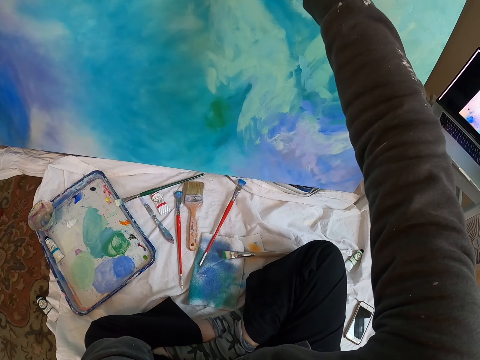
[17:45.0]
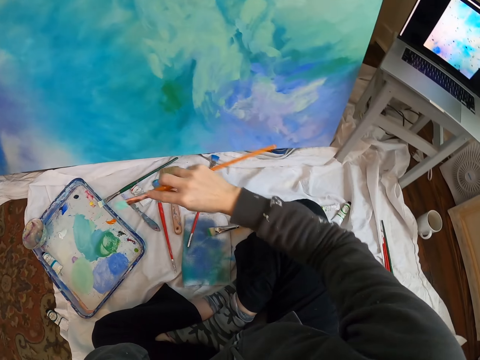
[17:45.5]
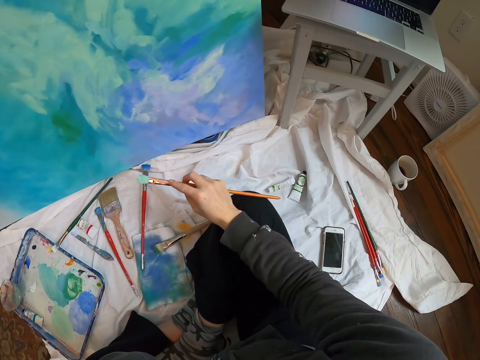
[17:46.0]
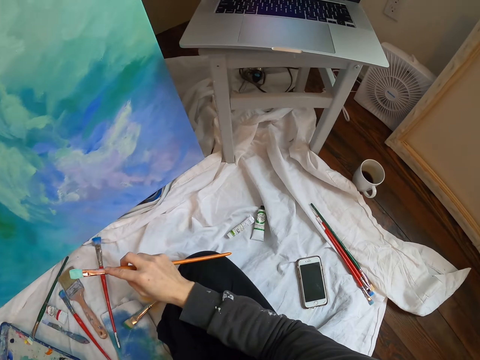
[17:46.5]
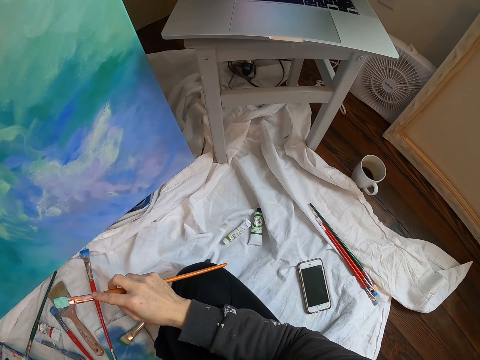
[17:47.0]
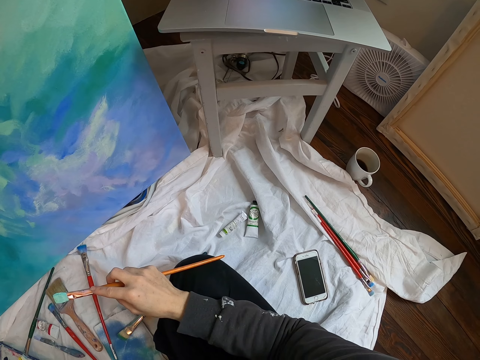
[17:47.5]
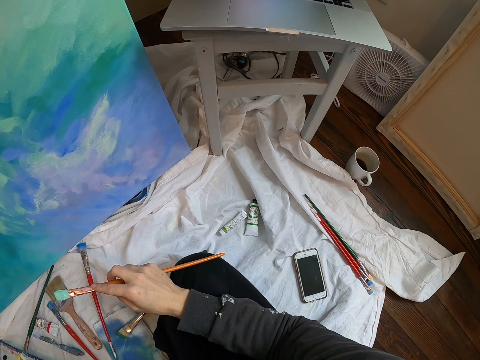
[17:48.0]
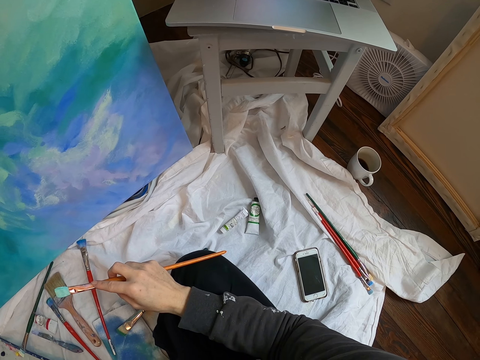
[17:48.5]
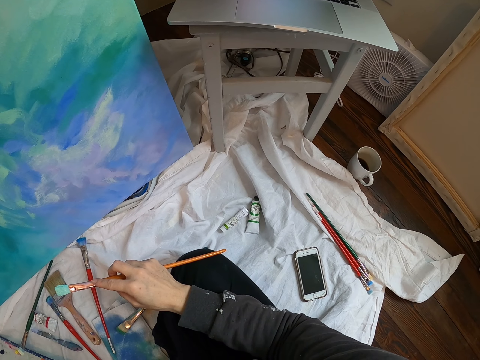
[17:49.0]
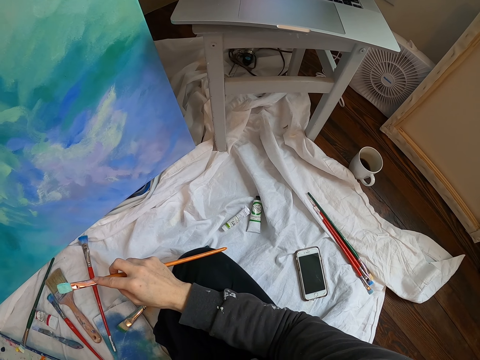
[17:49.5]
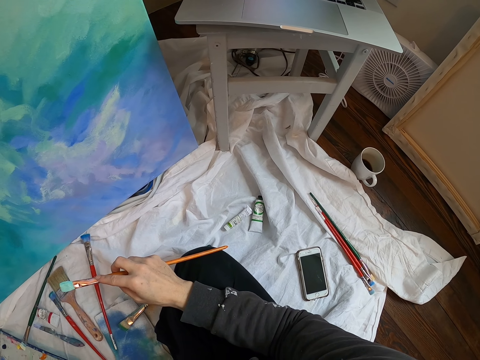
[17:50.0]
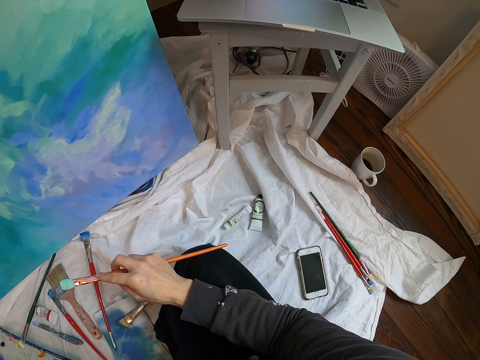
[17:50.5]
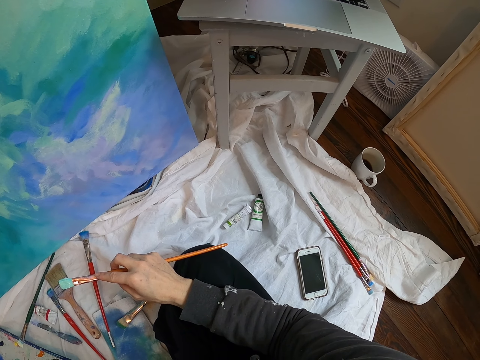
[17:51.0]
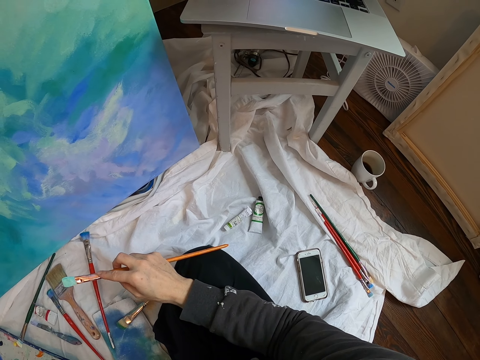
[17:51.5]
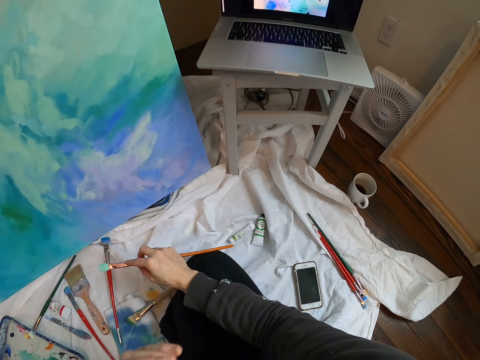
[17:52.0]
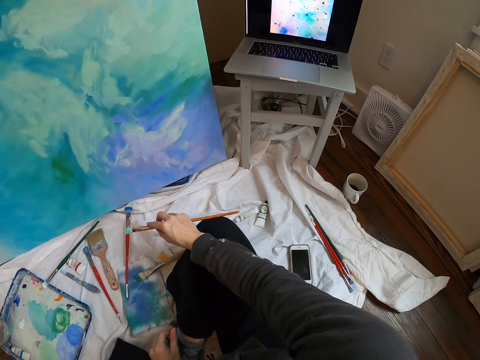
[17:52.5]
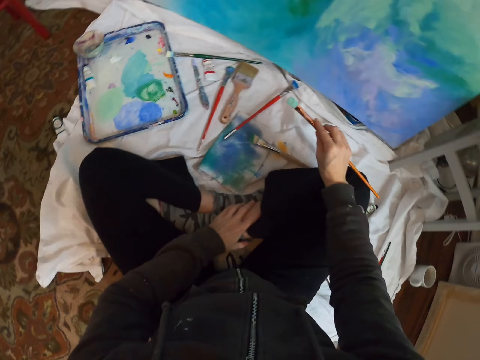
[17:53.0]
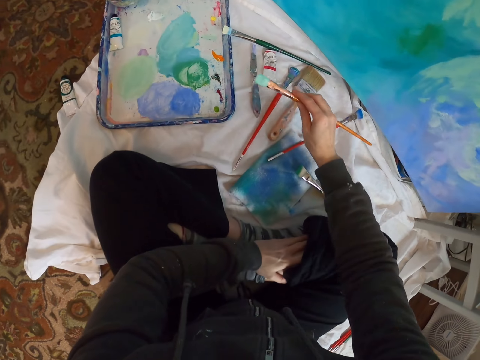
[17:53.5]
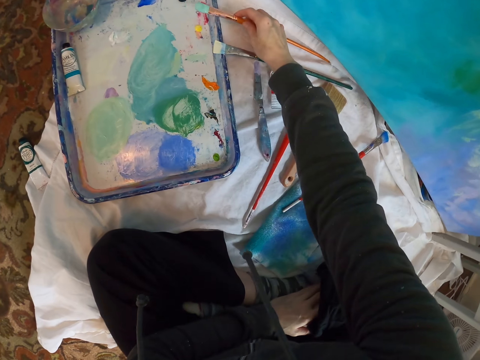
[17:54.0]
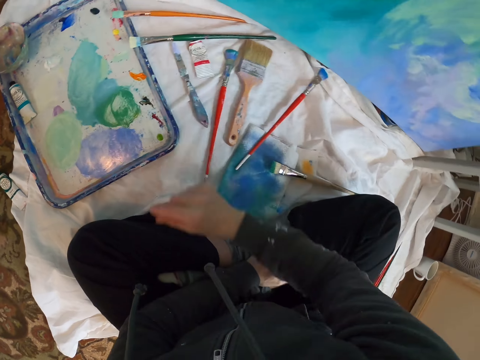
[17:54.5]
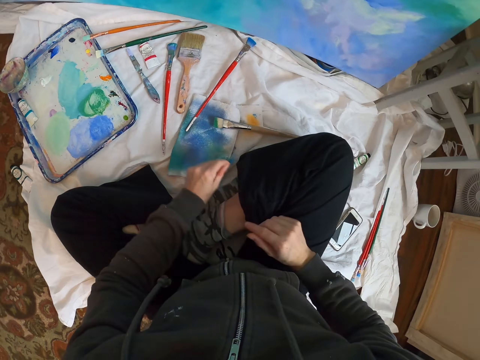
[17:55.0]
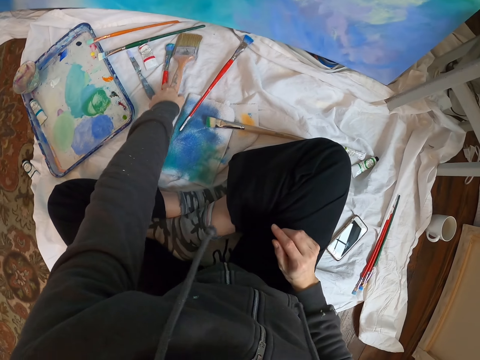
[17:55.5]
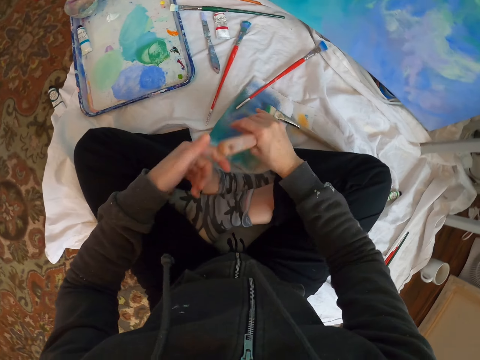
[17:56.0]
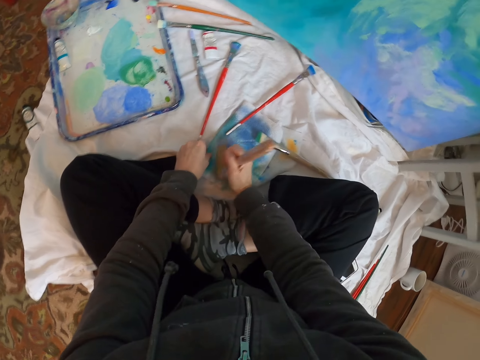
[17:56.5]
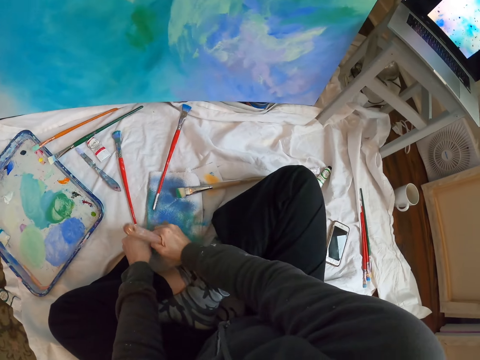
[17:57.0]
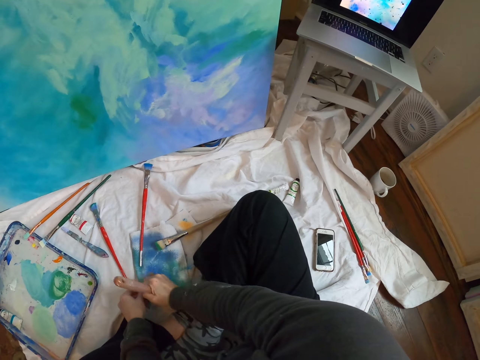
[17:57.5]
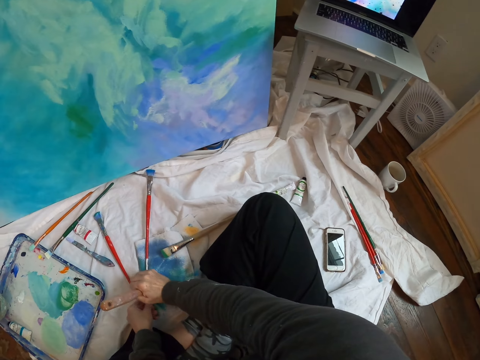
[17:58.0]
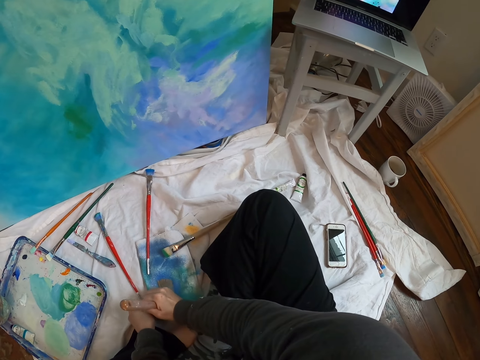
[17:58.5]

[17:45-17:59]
The camera wearer looks at the laptop. They place the brush on a paint palette. They pick up a paint brush and dip the paint brush into the paint.

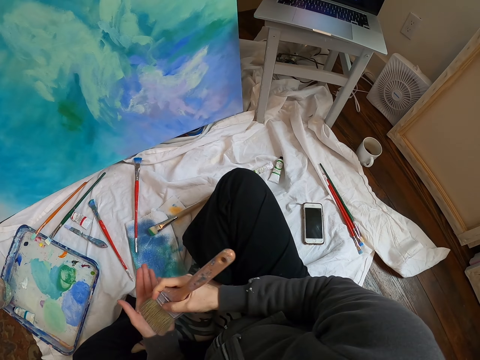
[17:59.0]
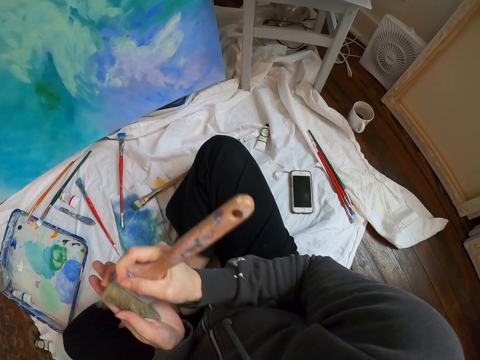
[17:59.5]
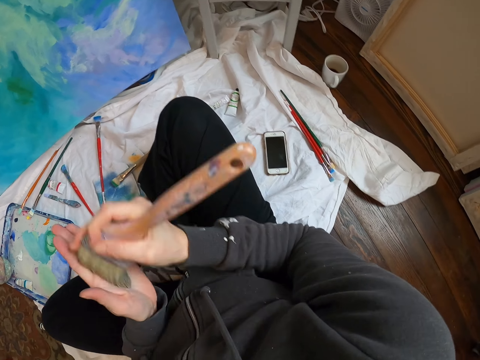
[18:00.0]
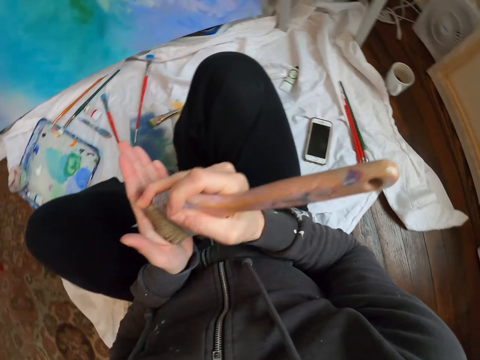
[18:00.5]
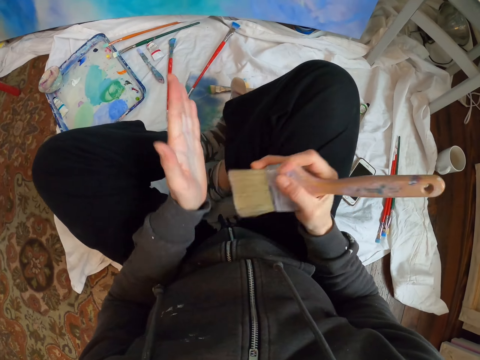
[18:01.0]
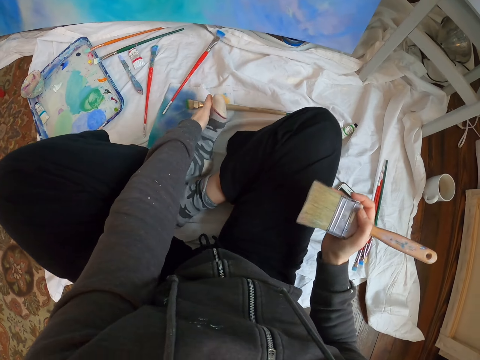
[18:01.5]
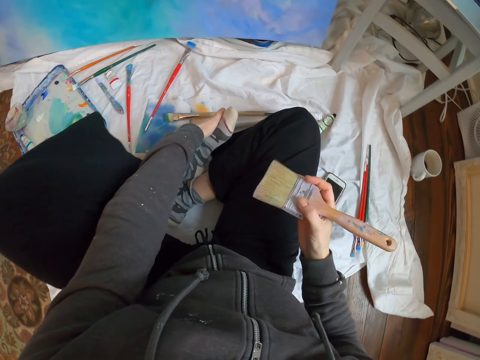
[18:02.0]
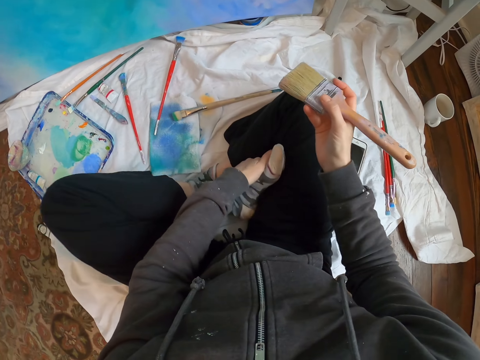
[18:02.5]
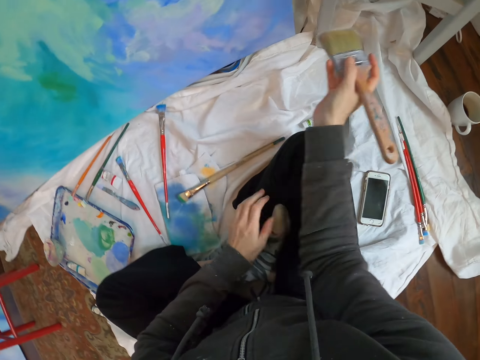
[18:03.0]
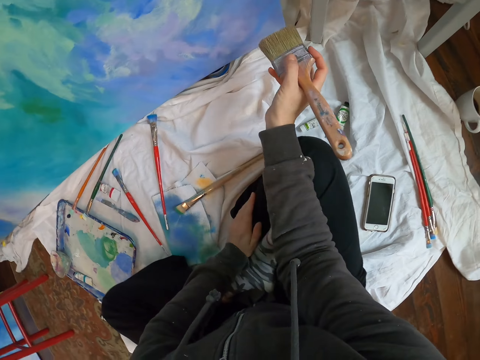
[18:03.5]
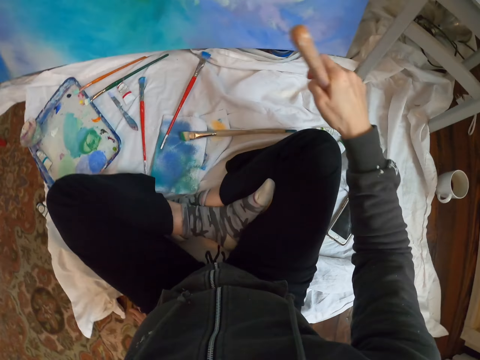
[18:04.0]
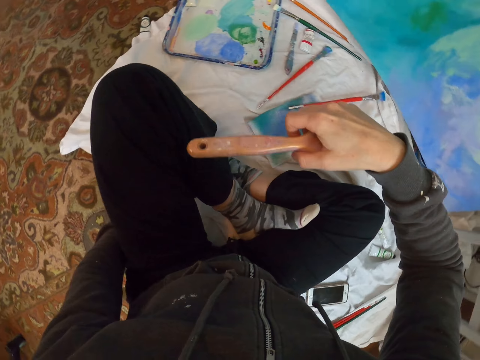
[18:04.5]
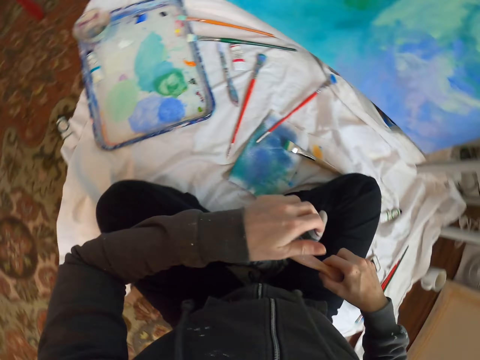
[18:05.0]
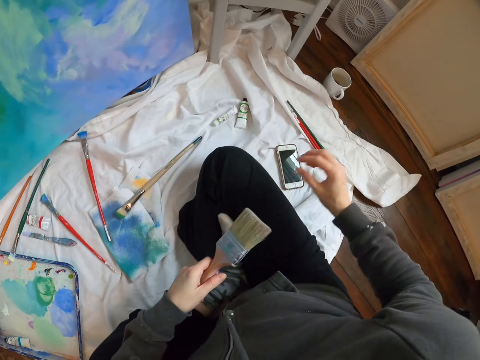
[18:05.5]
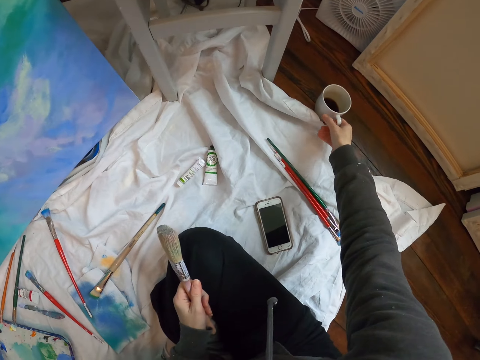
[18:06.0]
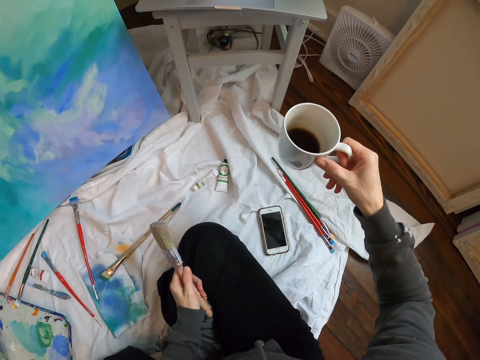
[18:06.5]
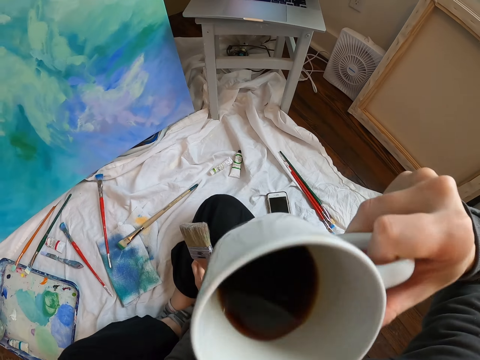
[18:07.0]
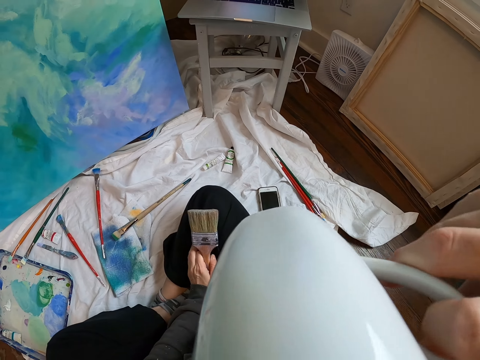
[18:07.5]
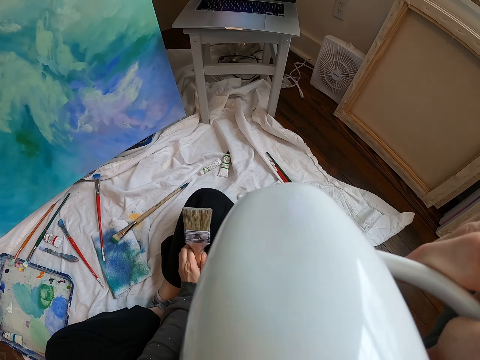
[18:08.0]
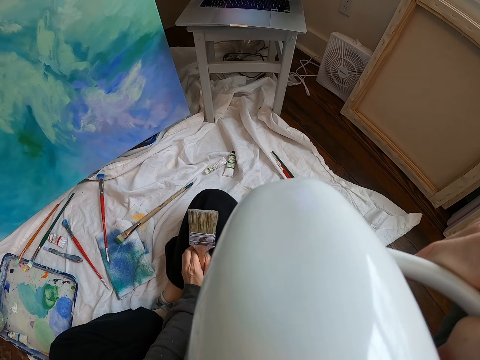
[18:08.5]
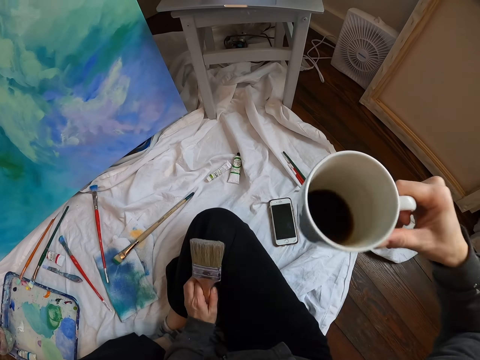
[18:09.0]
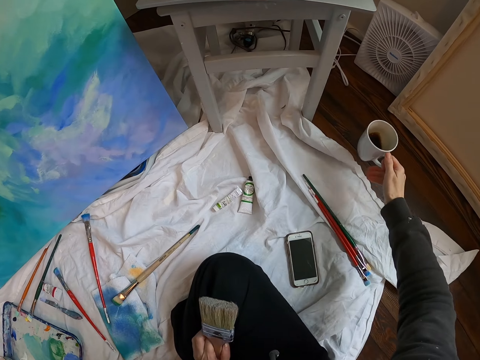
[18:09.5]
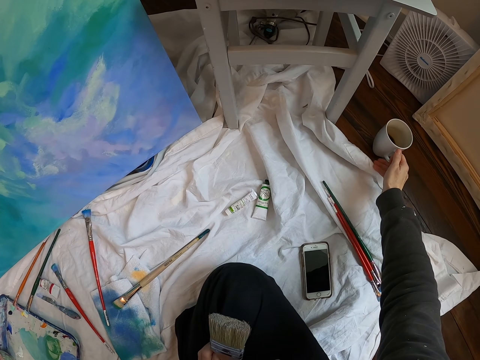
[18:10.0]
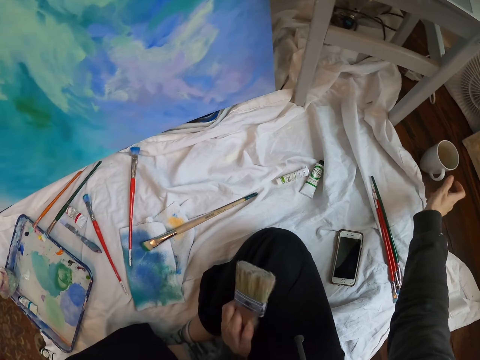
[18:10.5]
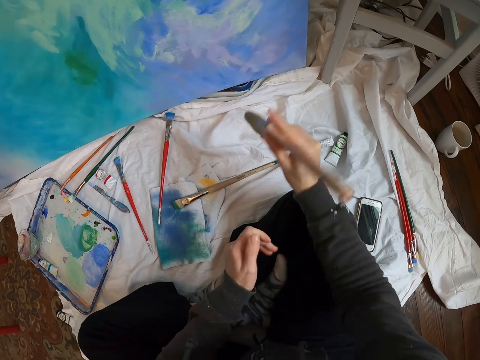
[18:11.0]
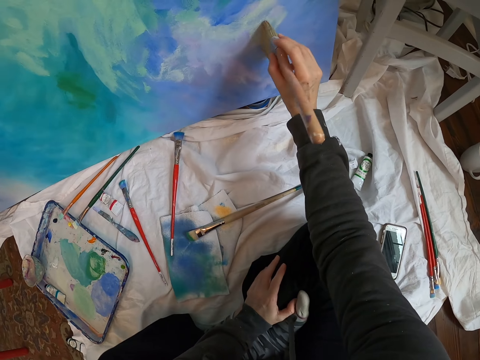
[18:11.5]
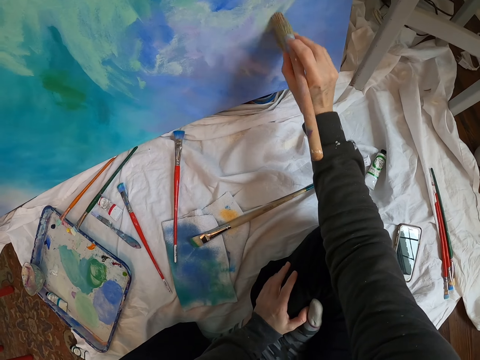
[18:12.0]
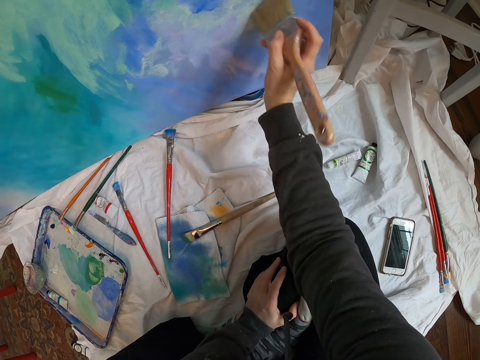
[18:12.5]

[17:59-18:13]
The camera wearer rubs the paint brush in the hands. They wipe paint from the hands. They move on the floor. They take a paint brush with the left hand. They pick up a mug. They sip coffee. They return the mug on the floor. They take the paint brush with the right hand and paint the wall art with the paint brush.
